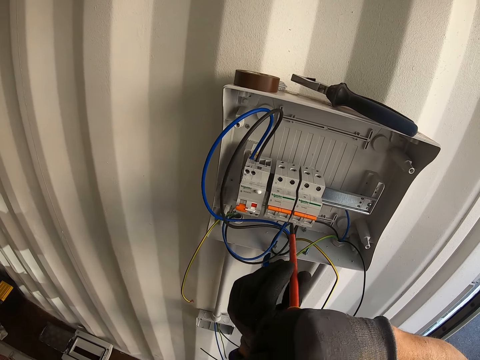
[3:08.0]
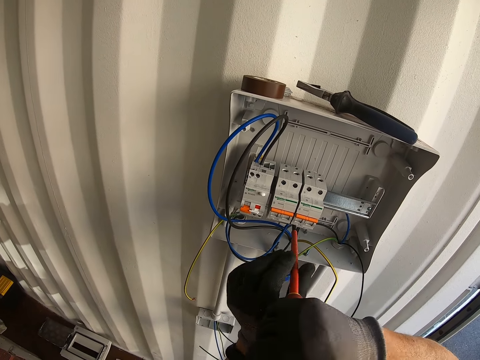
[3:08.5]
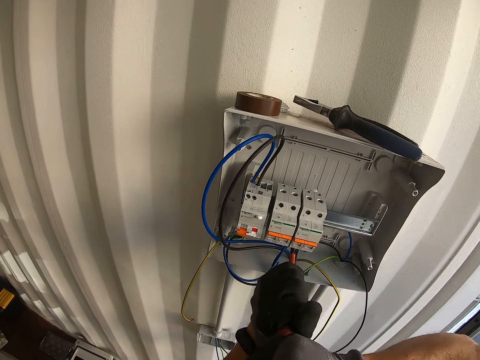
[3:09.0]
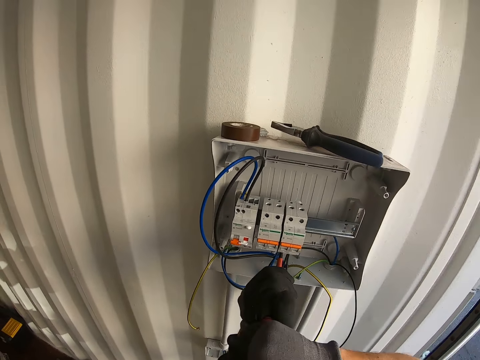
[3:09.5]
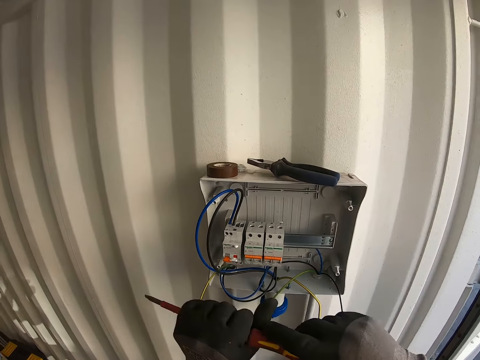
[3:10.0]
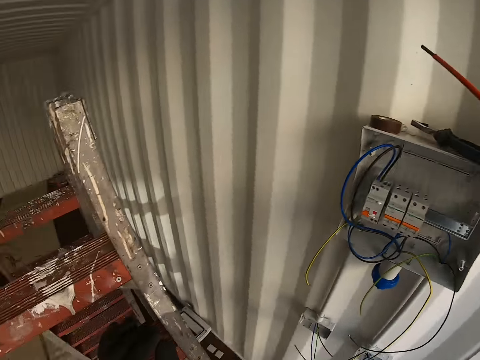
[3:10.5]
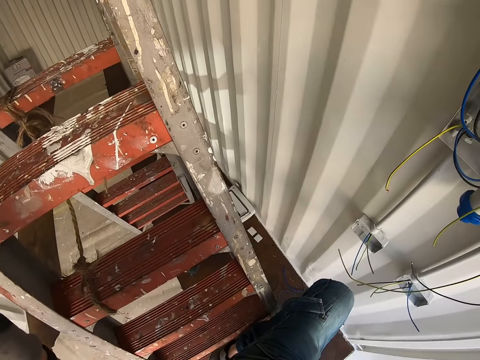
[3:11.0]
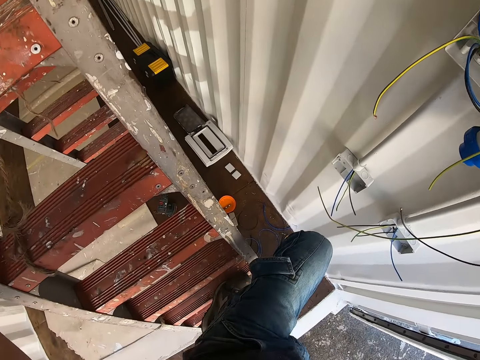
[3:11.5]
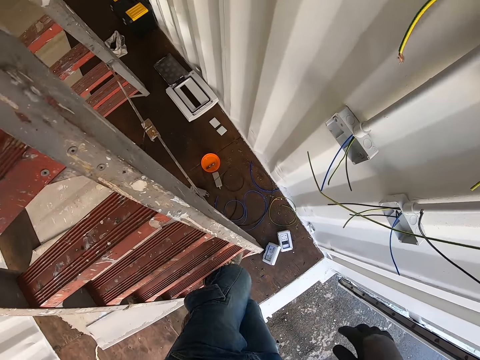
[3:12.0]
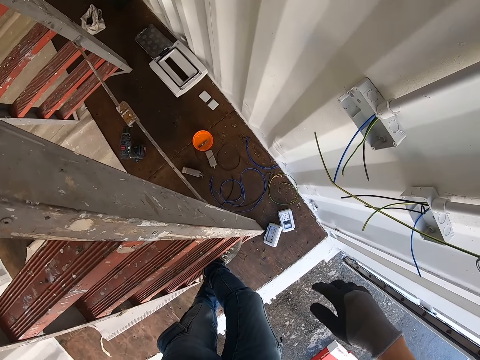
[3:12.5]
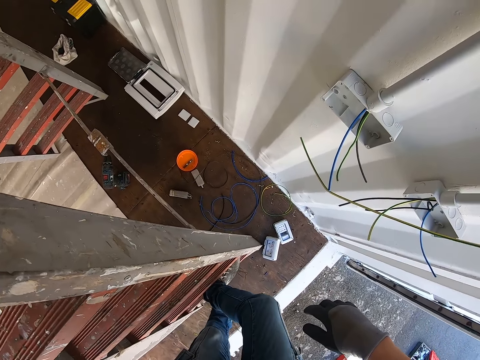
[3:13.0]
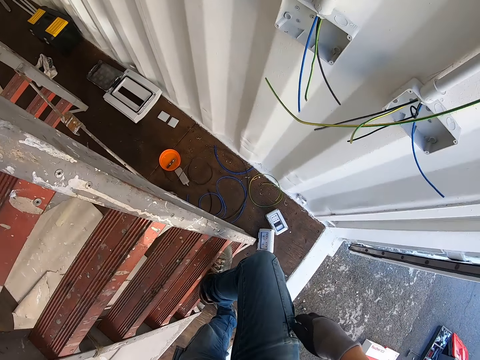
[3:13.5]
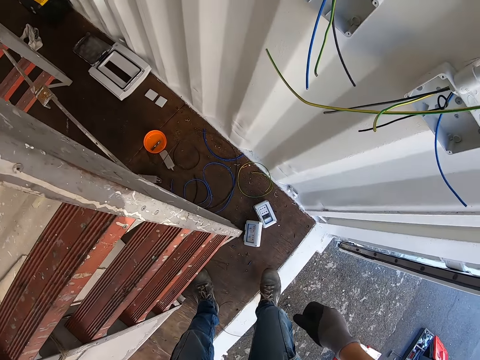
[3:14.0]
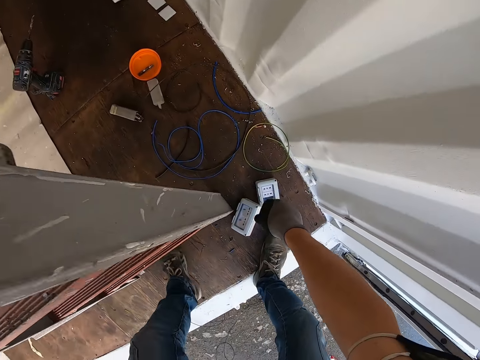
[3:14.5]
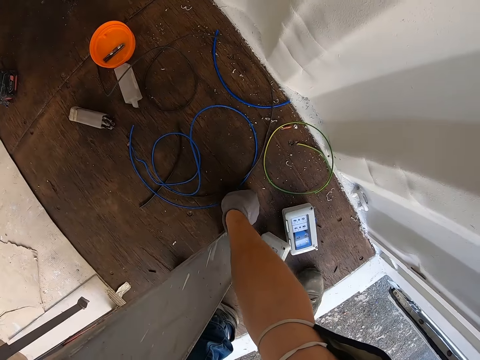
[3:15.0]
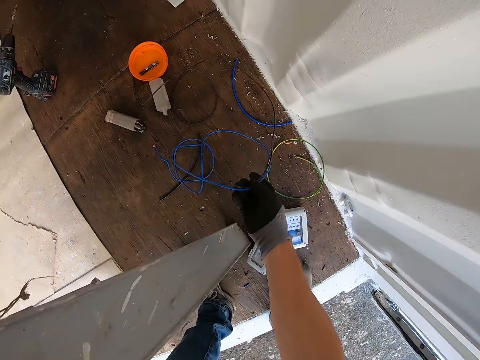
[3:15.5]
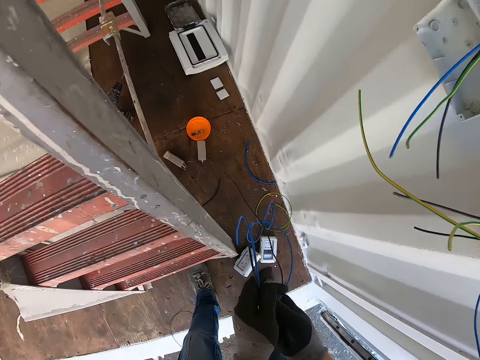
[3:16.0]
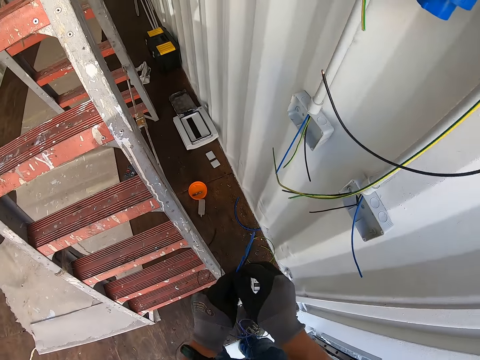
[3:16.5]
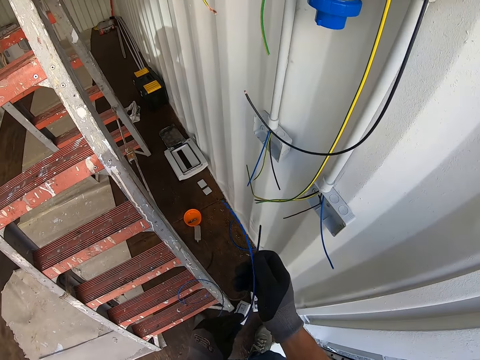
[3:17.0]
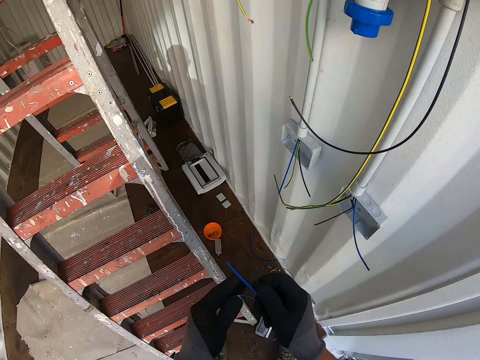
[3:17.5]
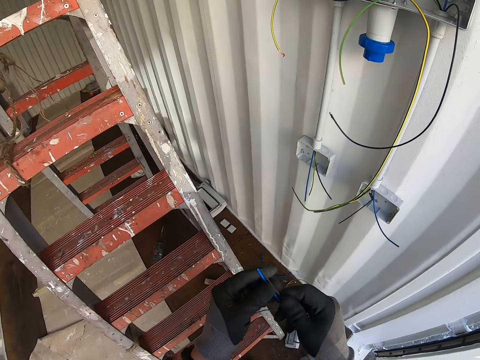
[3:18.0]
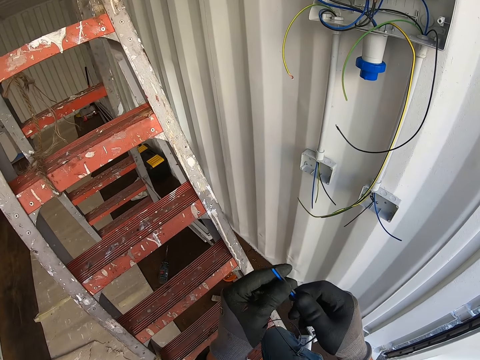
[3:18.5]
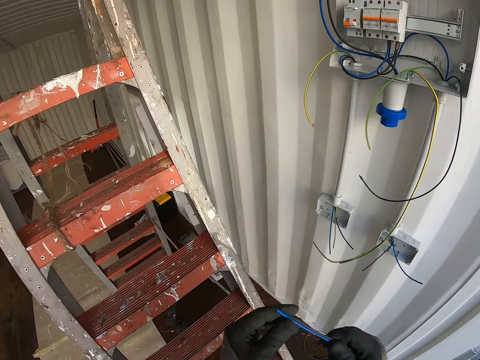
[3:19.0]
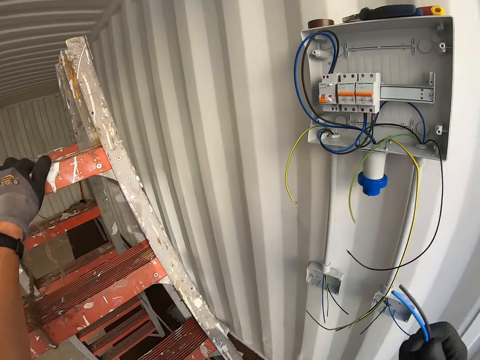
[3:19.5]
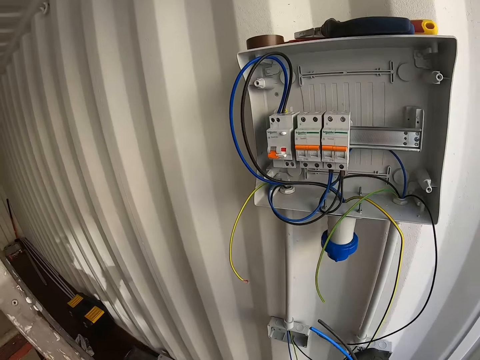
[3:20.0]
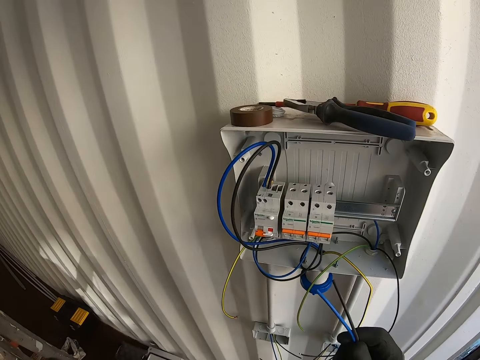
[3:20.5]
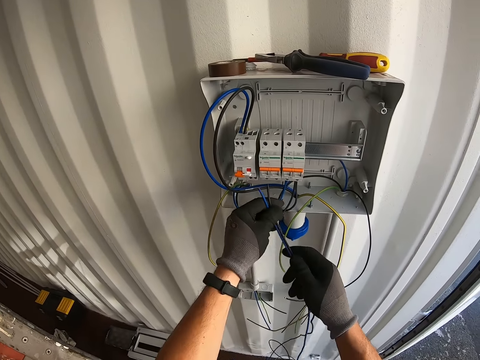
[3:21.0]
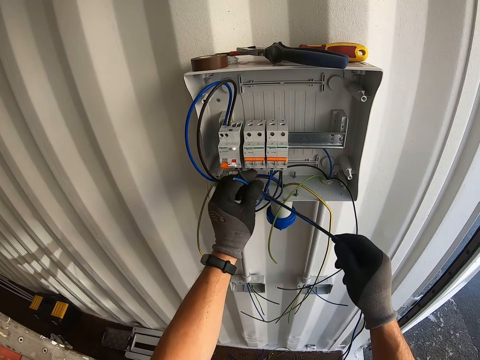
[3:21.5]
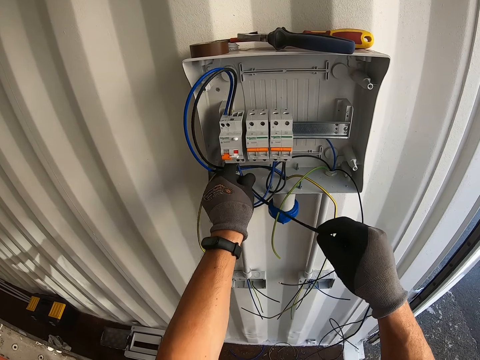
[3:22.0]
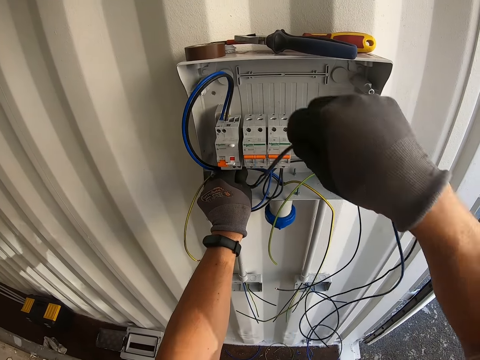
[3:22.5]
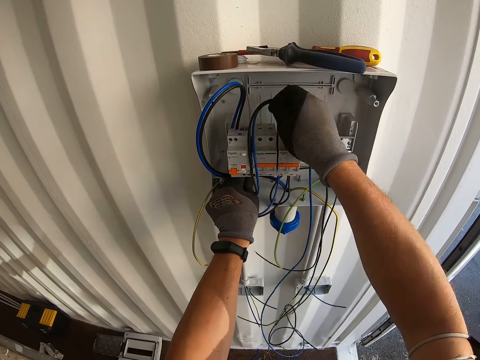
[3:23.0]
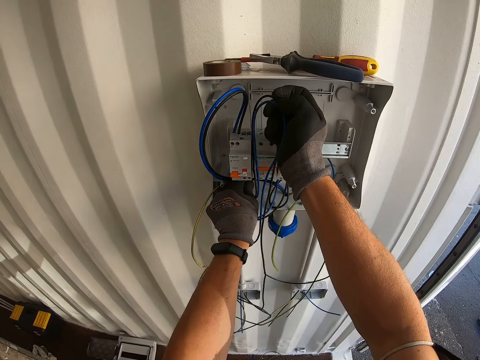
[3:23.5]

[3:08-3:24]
The camera wearer puts the screwdriver down. They climb down the ladder. They take the cable or wire on the floor. They climb up the ladder. They measure the wire.

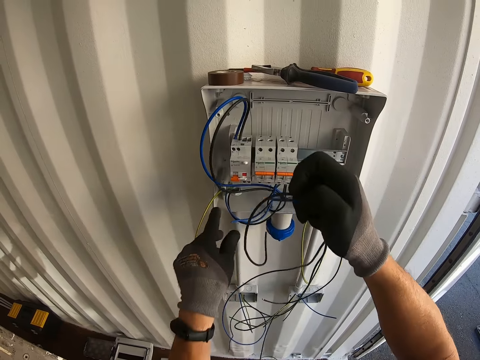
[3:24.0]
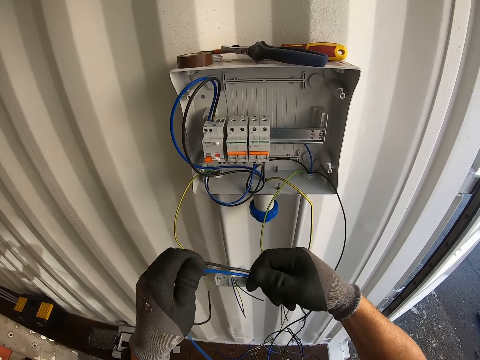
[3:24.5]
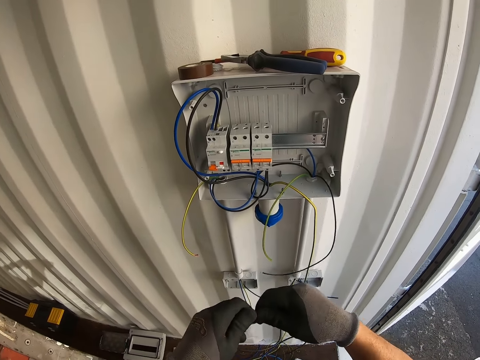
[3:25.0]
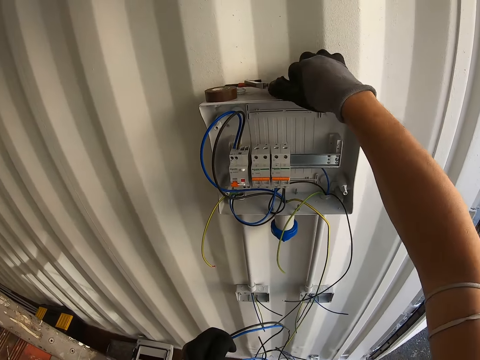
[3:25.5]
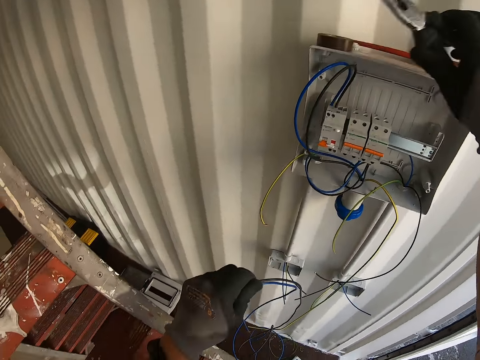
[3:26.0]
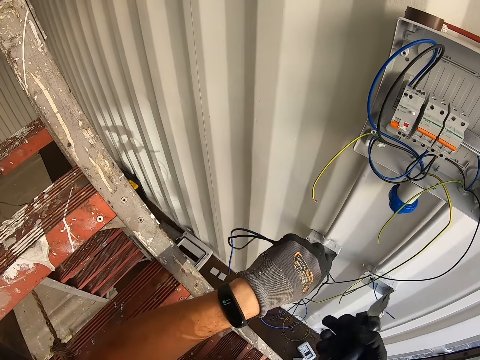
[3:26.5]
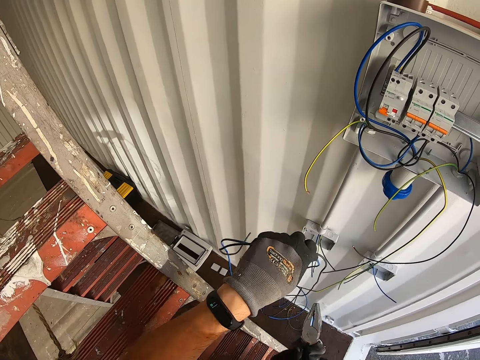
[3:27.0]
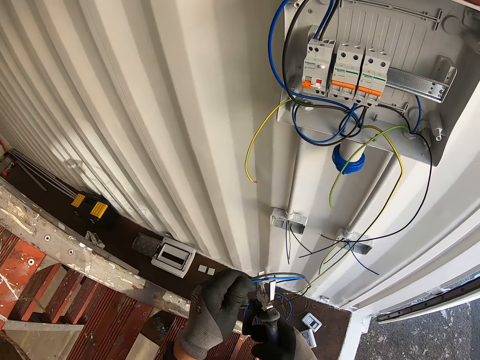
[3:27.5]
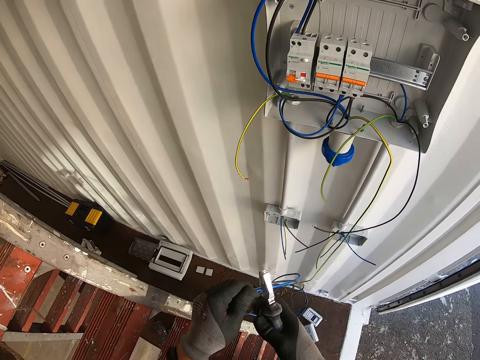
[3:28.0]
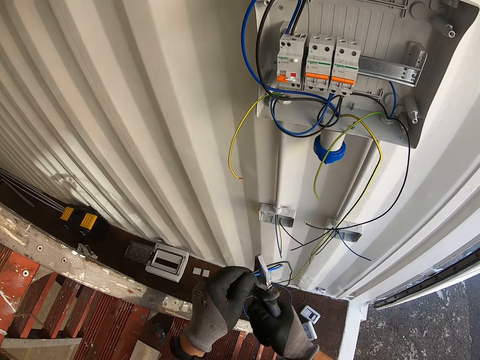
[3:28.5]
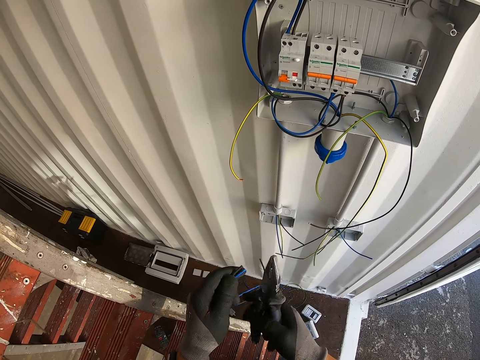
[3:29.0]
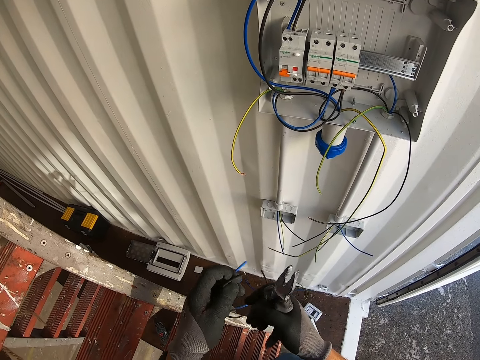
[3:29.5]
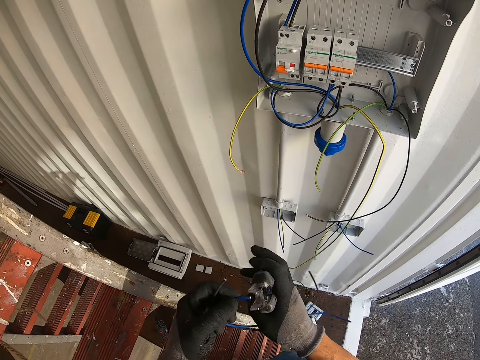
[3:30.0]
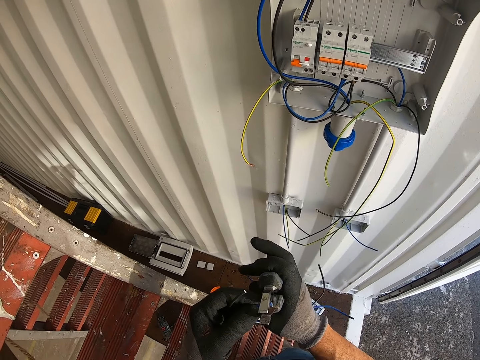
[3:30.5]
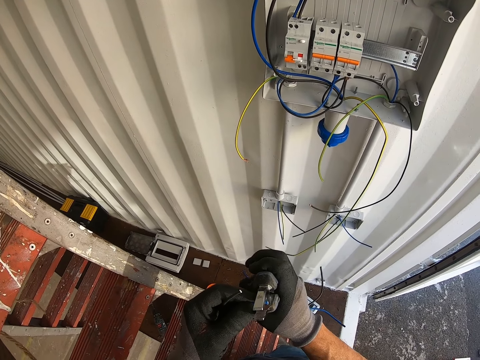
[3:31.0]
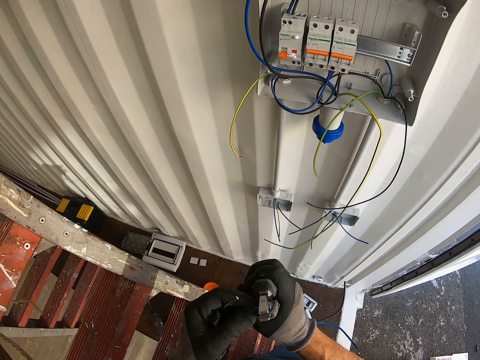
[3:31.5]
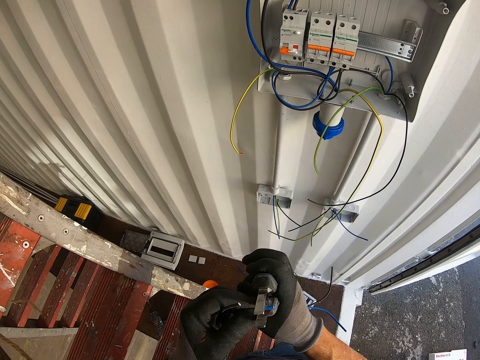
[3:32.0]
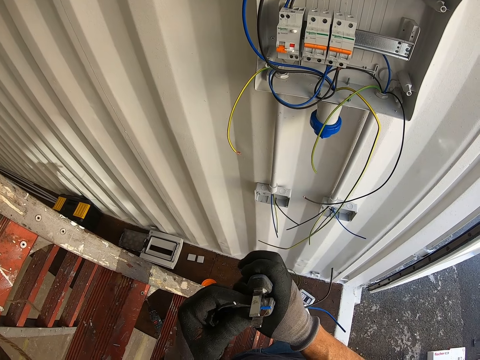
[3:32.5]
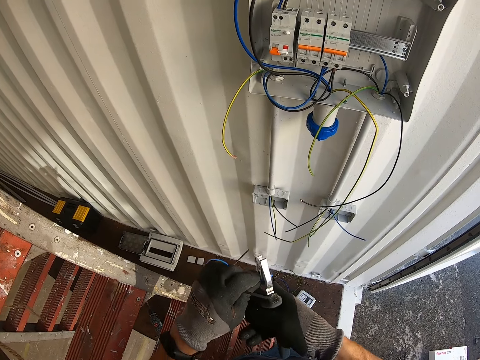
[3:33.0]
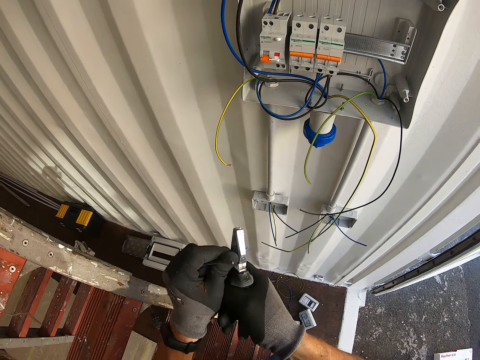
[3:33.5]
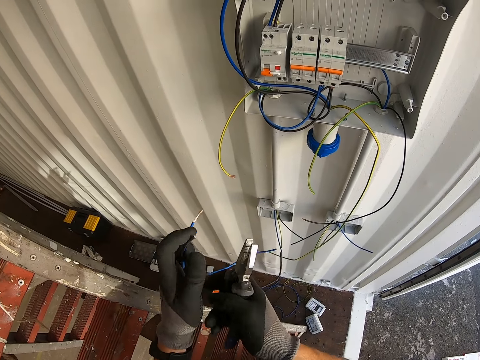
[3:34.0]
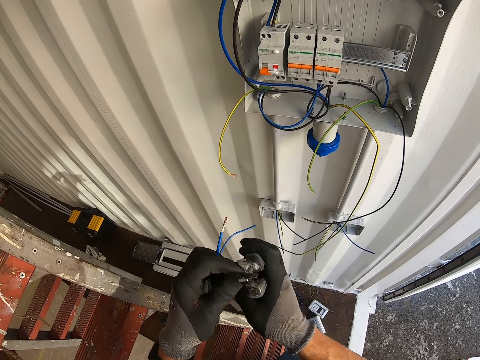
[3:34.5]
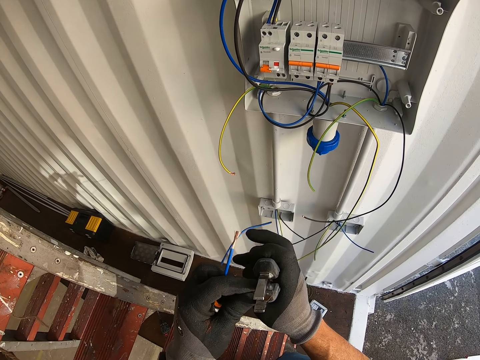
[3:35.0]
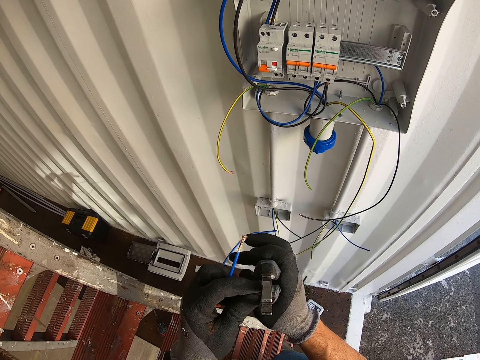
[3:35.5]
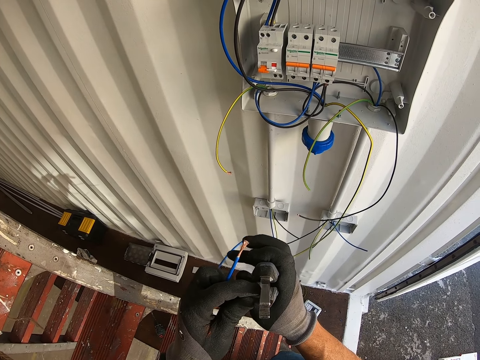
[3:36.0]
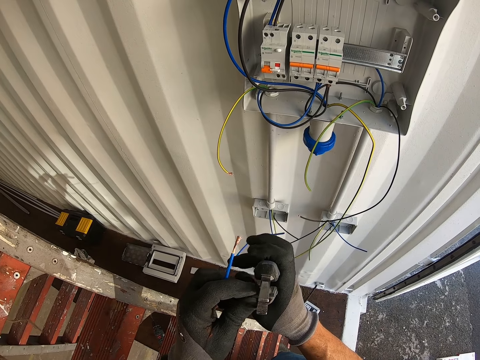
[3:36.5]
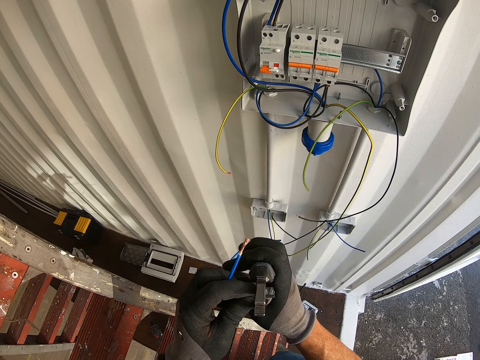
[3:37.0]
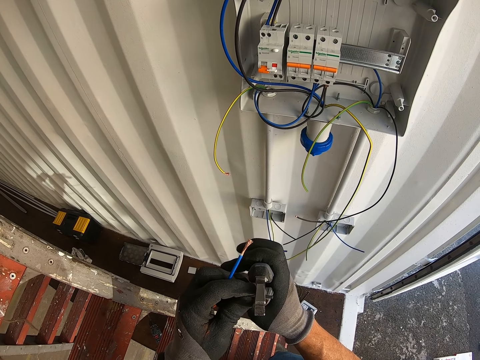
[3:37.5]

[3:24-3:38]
The camera wearer fixes the cables in the socket. They pick the pliers. They cut the cable or wire with the pliers. They sharpen the wire.
